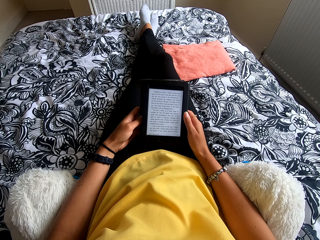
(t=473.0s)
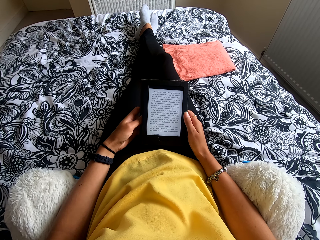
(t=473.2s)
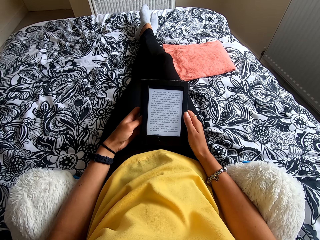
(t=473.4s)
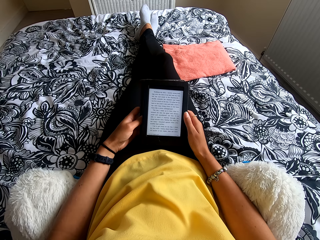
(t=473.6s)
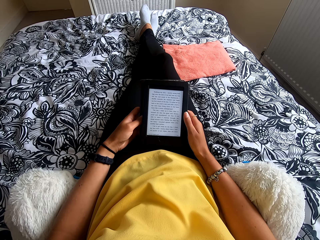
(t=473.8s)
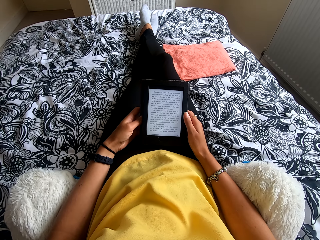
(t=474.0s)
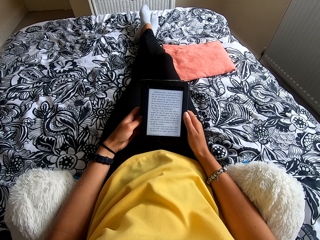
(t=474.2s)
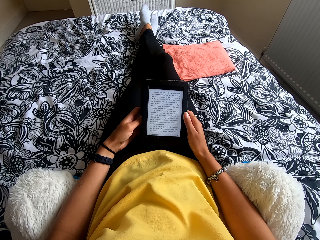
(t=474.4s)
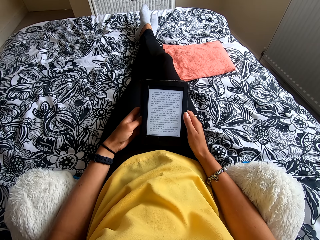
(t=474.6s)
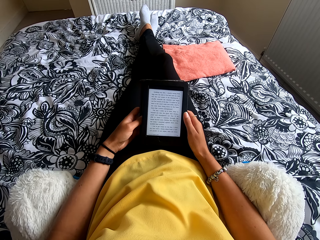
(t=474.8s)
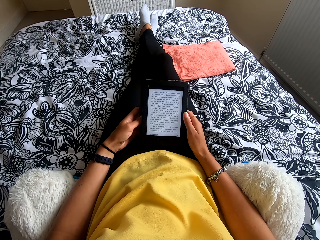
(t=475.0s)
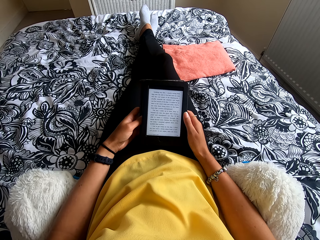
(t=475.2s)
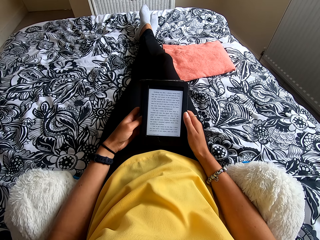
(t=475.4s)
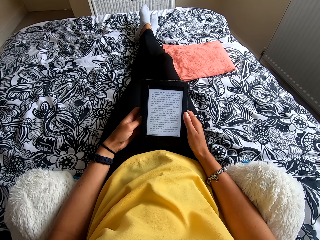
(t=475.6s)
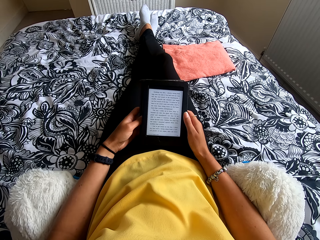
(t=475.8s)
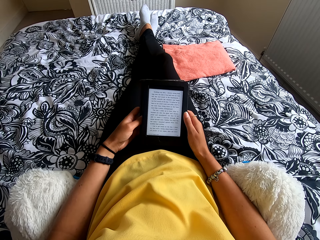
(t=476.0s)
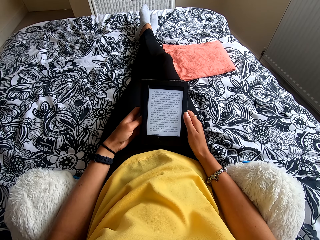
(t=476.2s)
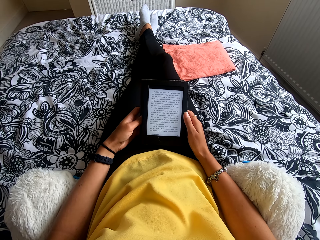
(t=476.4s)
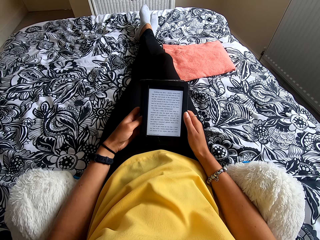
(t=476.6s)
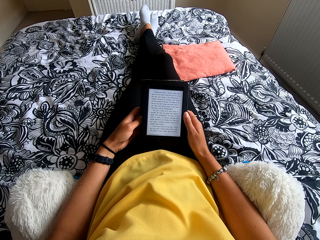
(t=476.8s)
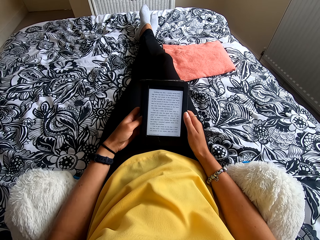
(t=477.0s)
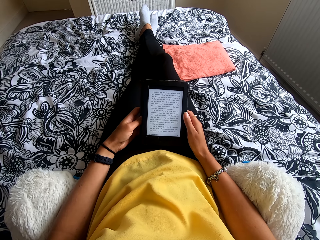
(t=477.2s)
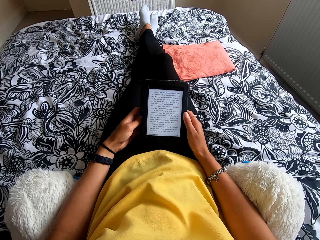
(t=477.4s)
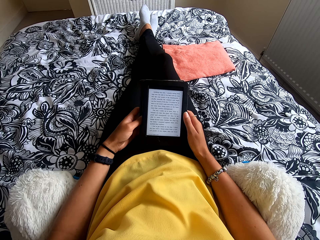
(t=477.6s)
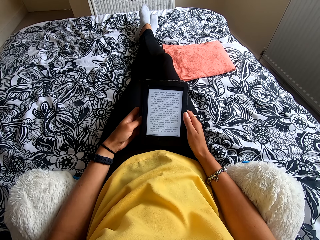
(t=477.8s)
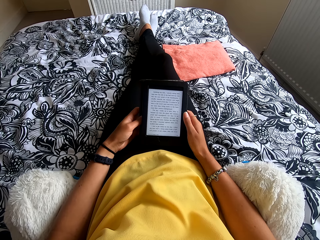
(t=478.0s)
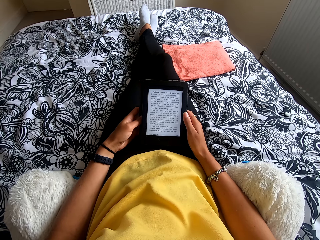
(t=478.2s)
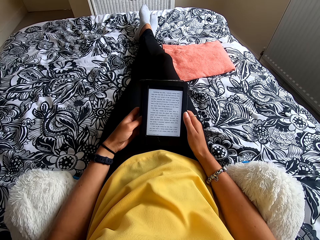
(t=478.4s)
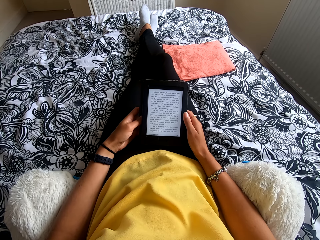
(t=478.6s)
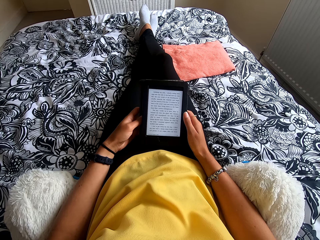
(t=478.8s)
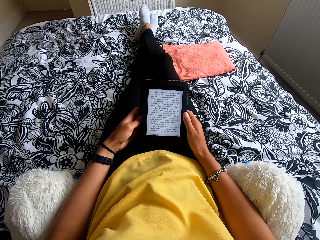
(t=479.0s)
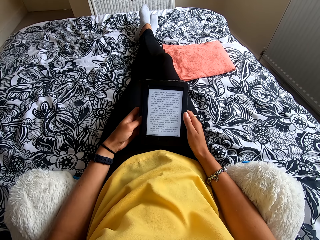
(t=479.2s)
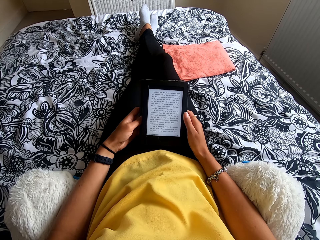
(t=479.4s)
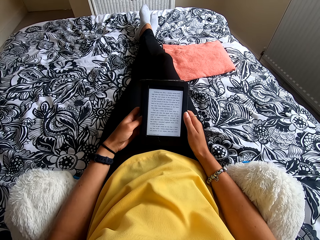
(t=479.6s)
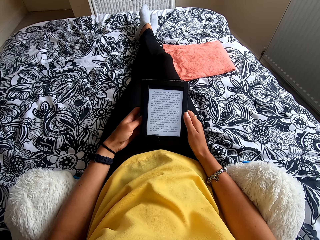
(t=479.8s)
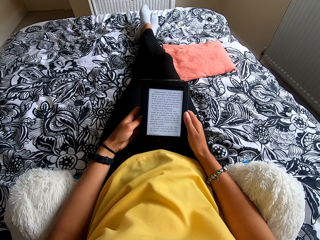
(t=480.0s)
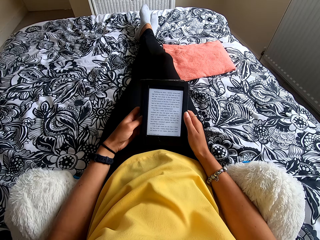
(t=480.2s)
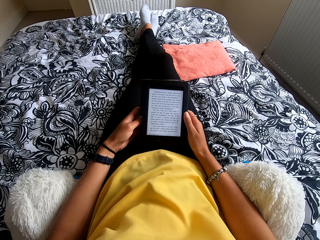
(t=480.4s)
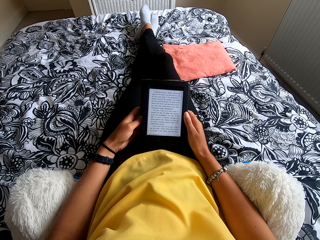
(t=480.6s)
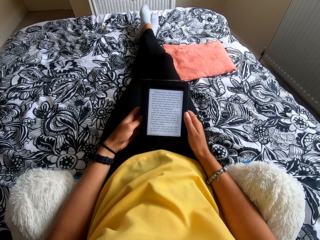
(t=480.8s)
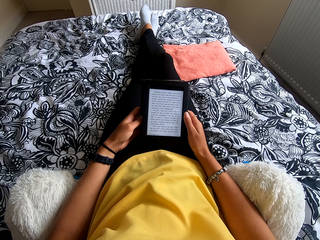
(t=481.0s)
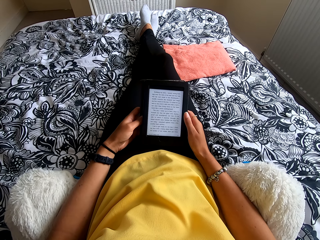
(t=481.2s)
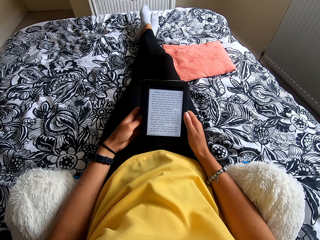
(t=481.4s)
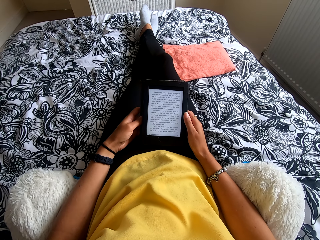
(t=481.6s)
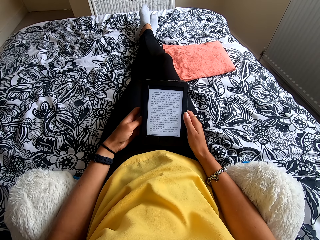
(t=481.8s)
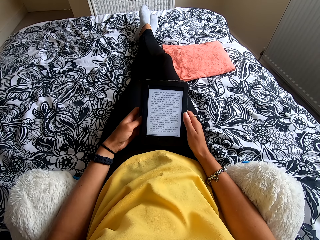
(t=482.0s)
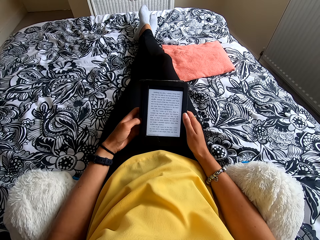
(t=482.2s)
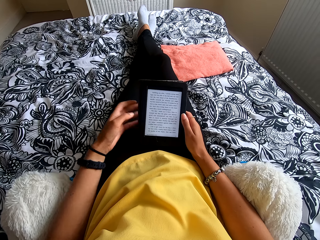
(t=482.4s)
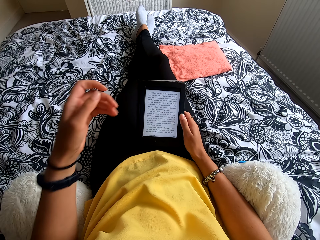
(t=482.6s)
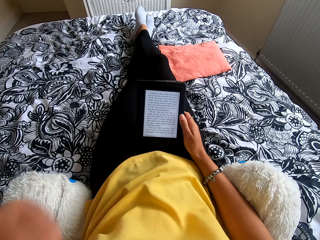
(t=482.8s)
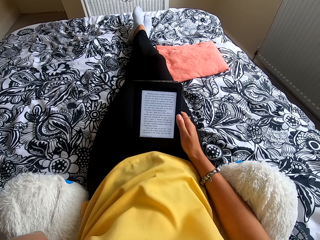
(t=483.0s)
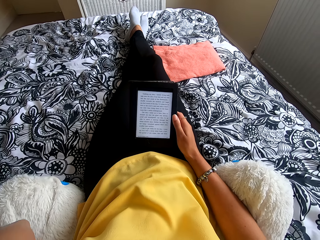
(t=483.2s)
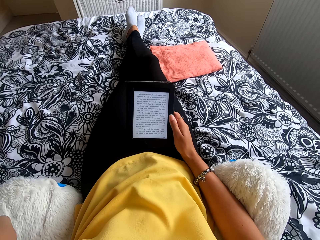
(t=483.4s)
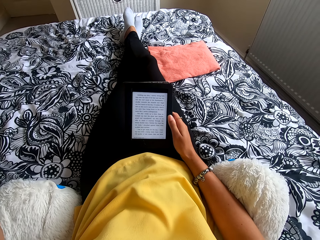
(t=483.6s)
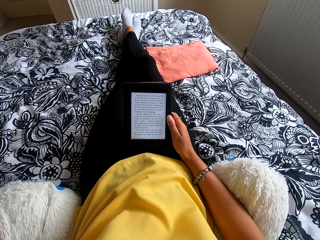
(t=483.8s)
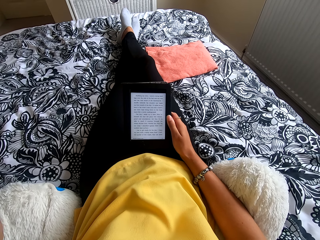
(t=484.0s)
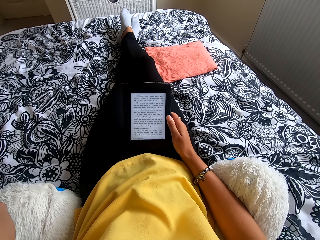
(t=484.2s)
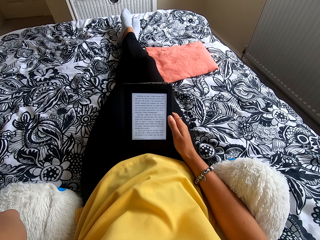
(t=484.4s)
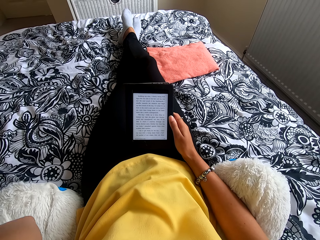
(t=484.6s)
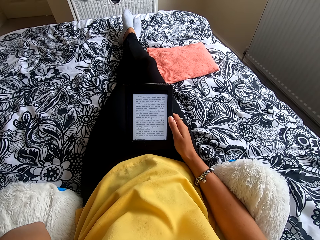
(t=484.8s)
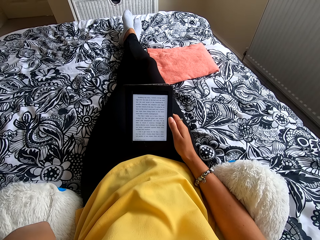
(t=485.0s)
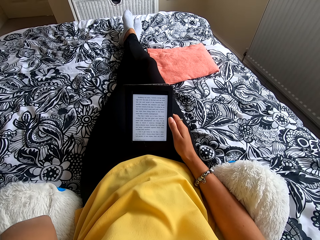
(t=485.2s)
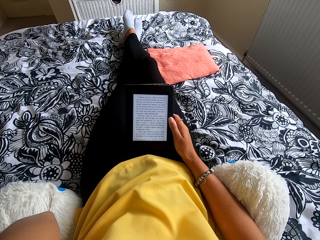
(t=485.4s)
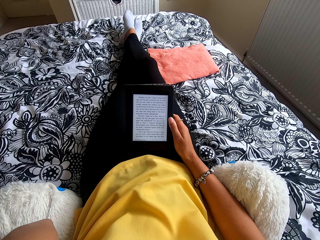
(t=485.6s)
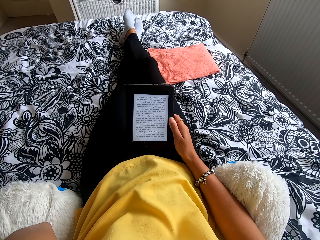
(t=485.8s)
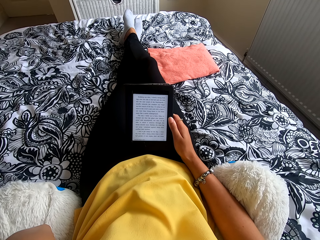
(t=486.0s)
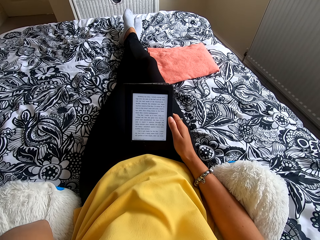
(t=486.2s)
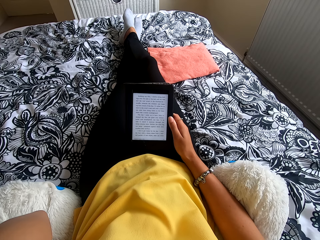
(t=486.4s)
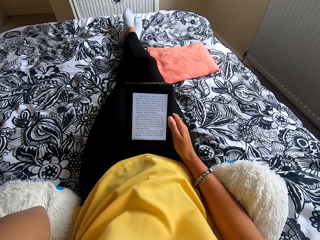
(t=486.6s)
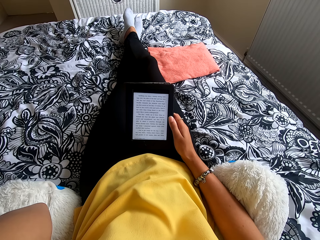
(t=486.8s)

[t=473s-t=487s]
The camera wearer moves the hand. She looks at the tablet. She scratches her head.

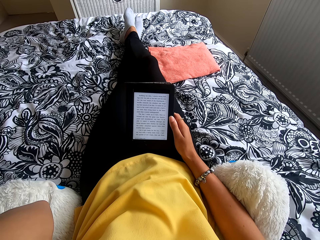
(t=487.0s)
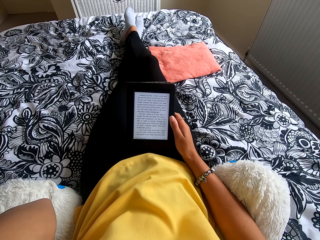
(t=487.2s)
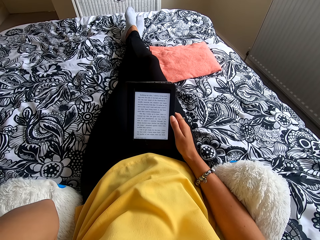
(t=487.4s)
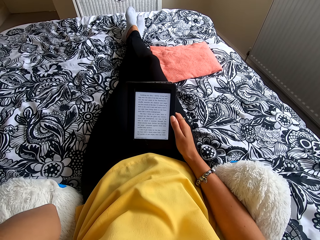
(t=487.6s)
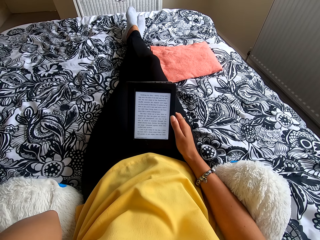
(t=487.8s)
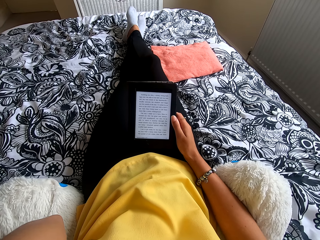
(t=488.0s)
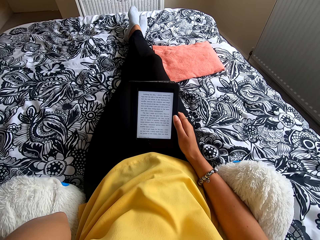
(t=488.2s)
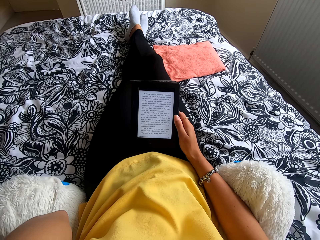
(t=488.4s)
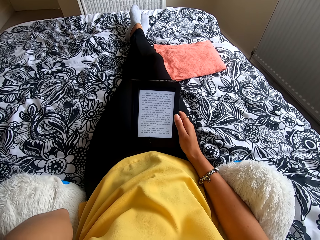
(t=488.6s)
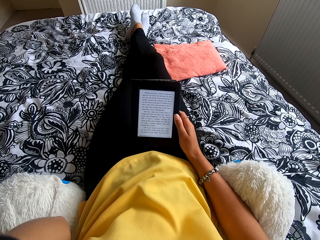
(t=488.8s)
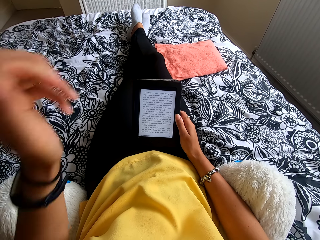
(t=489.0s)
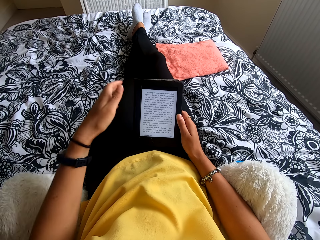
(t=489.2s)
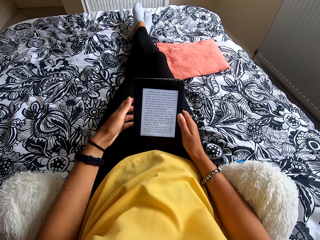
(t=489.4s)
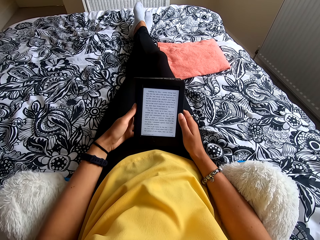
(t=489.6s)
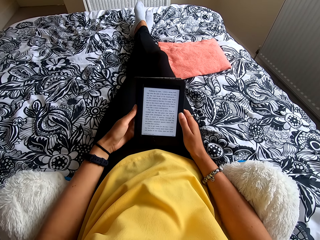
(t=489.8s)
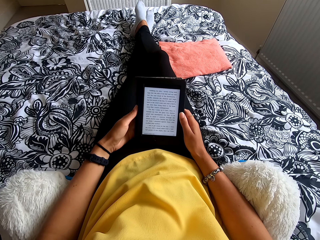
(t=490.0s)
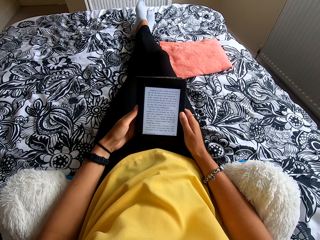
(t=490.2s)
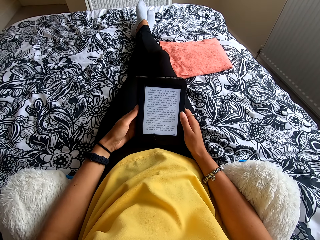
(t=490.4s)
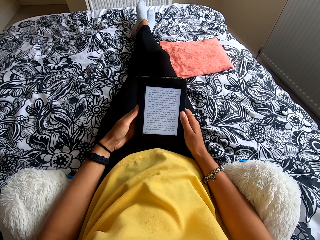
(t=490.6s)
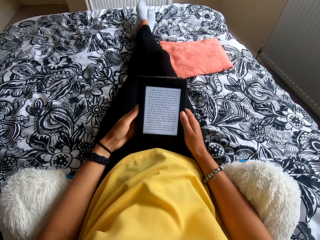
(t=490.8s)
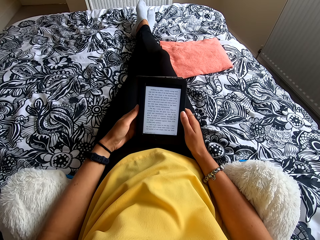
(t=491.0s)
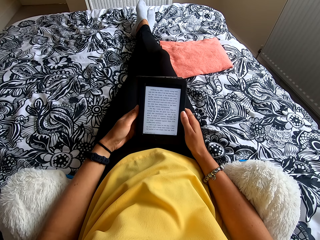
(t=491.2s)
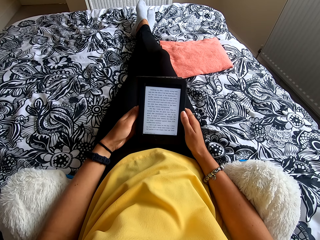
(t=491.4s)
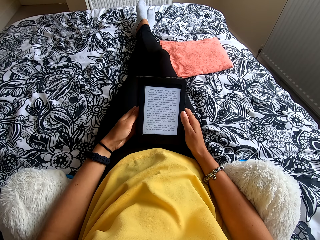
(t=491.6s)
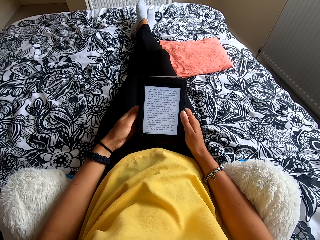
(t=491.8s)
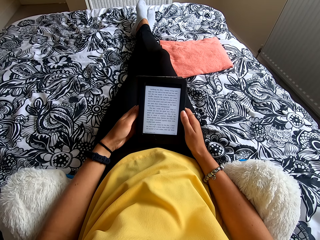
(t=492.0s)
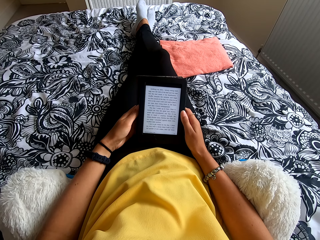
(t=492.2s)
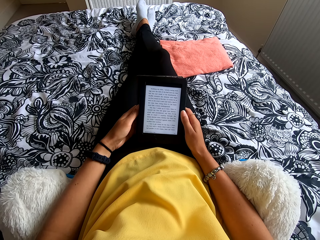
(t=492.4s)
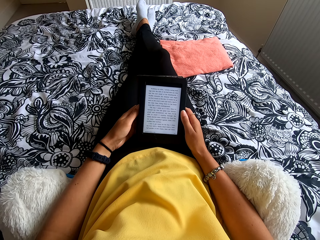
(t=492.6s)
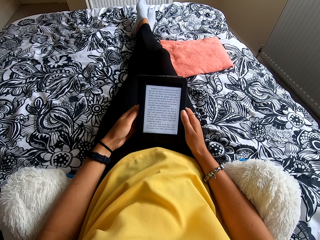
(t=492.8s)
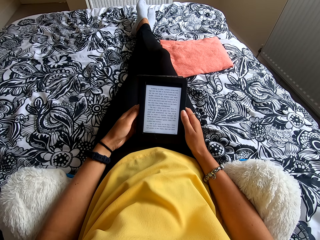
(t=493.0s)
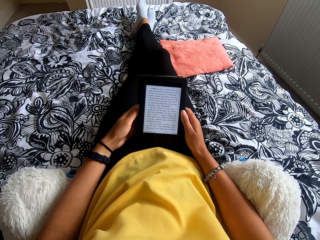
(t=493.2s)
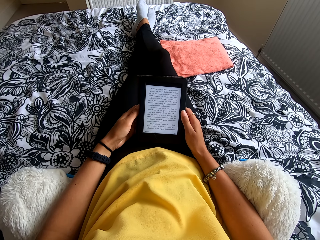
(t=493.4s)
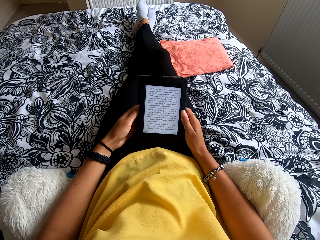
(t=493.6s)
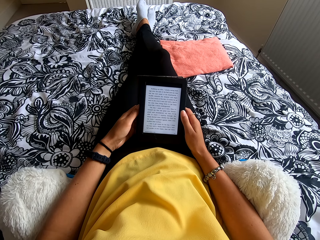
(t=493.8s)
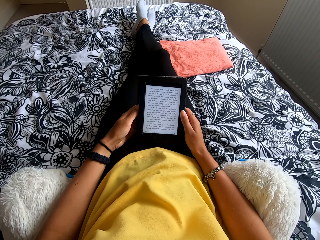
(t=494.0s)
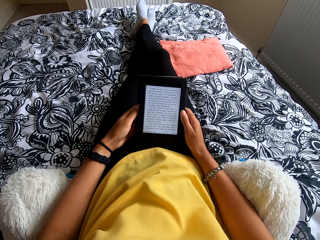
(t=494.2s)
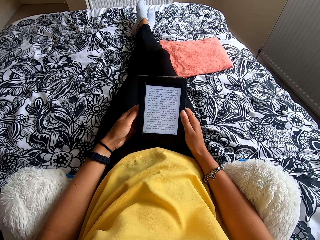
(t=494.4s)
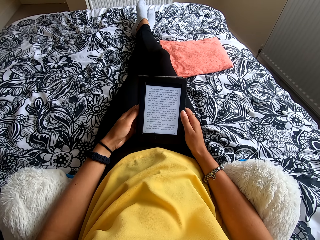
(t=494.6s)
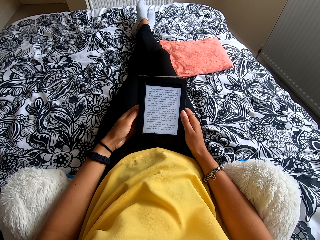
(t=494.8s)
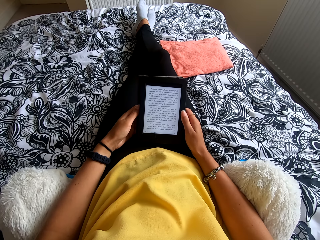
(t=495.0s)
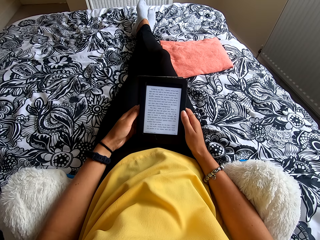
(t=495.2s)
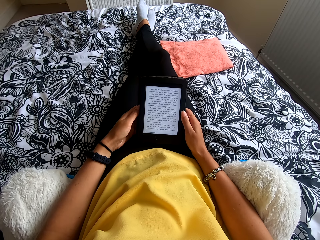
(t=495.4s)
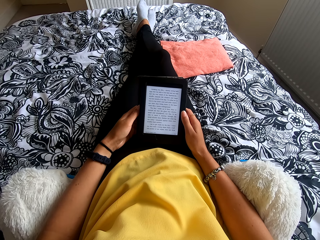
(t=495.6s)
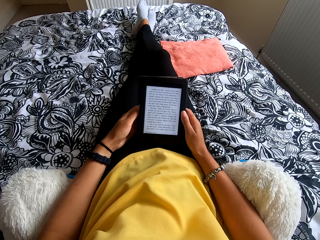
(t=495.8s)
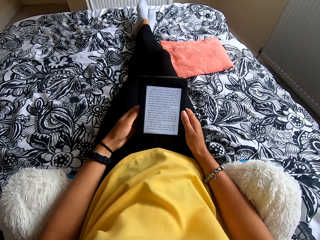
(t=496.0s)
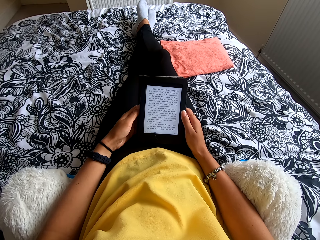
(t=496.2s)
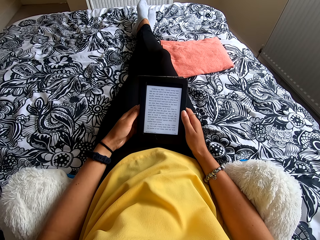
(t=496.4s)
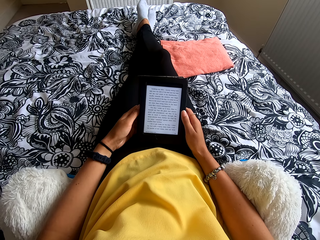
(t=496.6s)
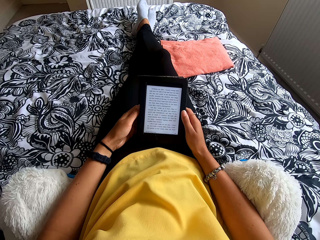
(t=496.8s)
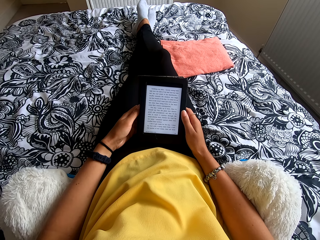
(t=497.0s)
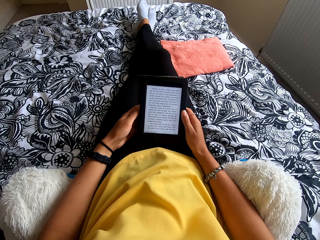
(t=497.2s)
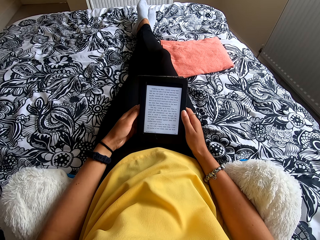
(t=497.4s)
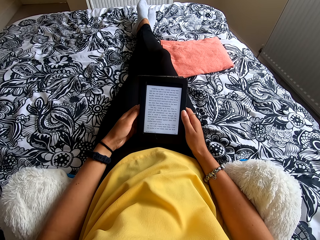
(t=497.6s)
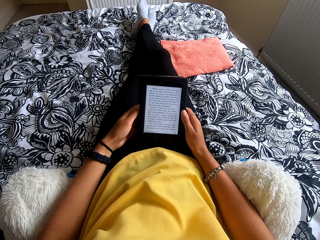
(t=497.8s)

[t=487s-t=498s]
The camera wearer touches the tablet. They look at the tablet.
